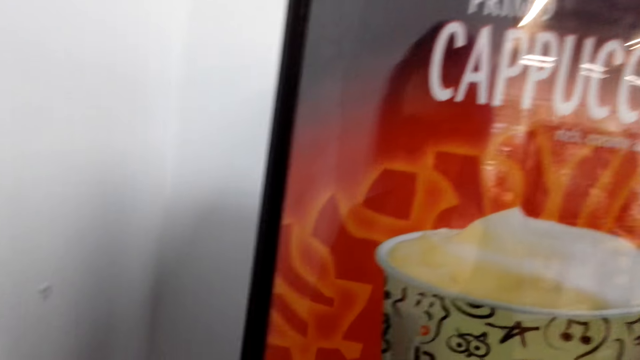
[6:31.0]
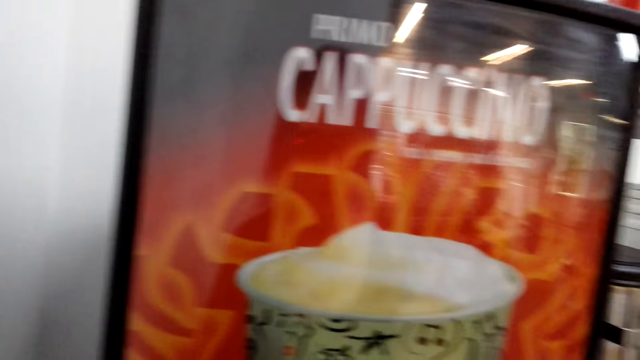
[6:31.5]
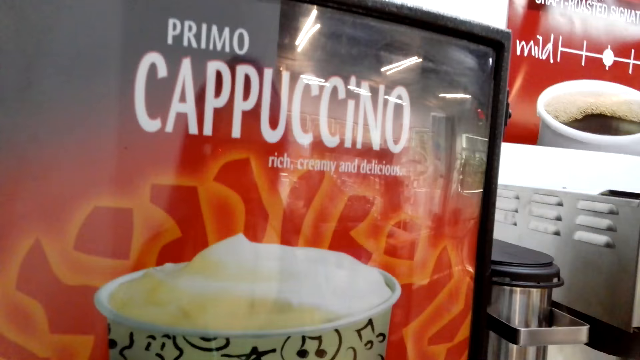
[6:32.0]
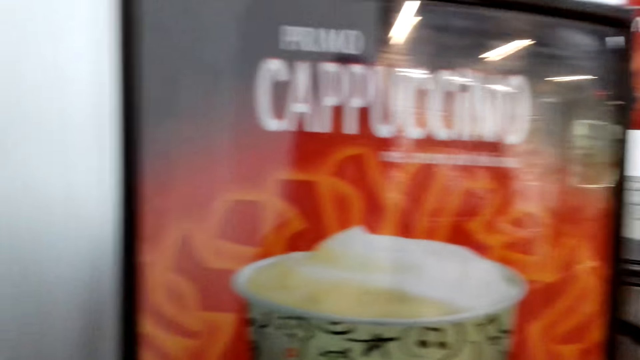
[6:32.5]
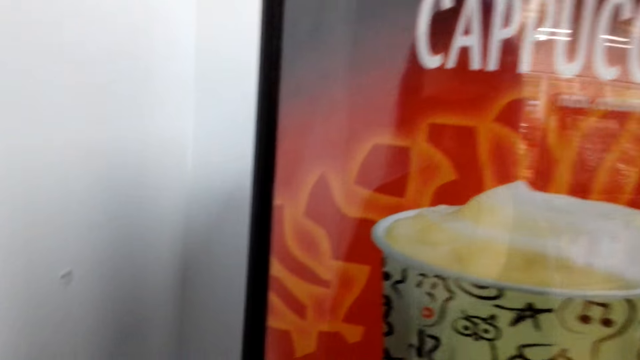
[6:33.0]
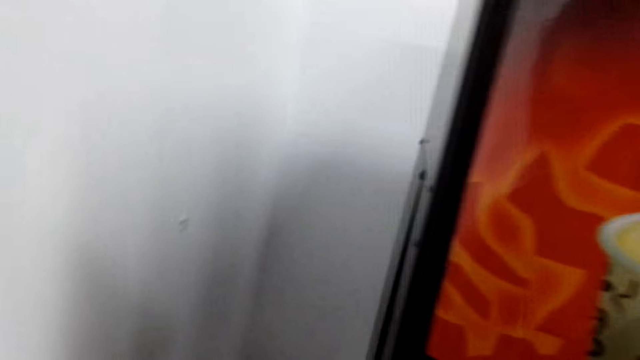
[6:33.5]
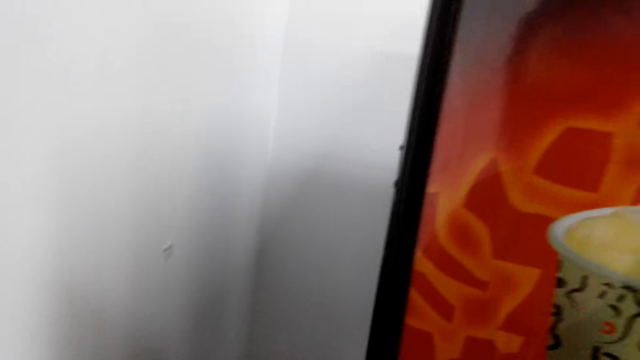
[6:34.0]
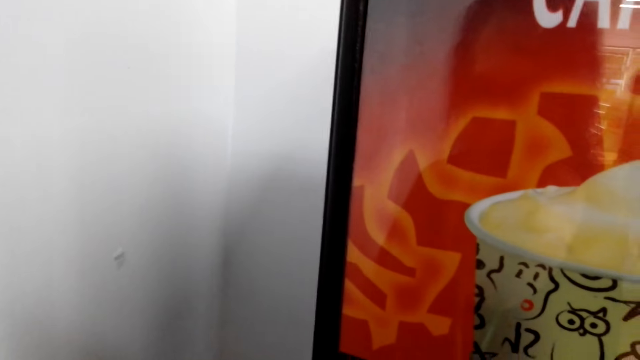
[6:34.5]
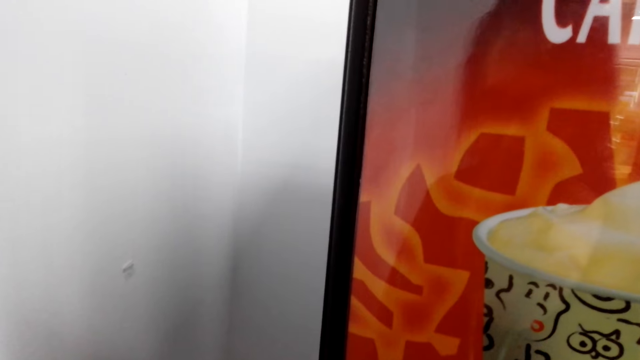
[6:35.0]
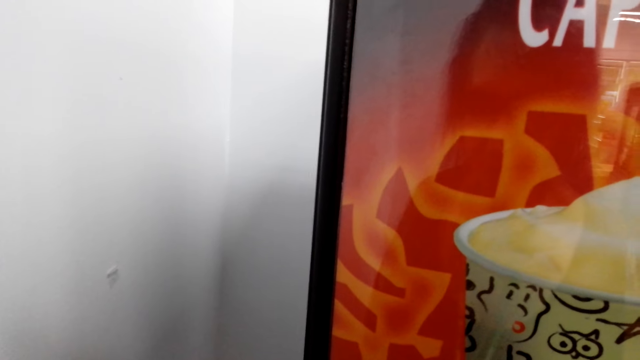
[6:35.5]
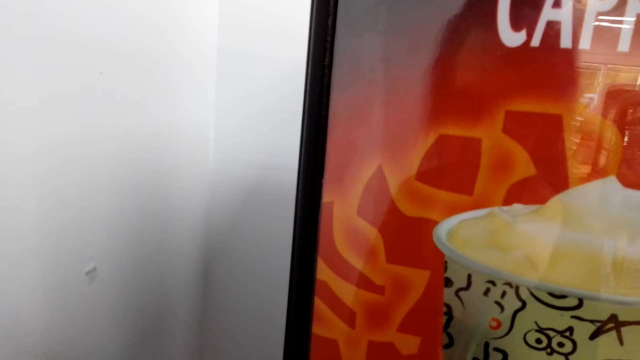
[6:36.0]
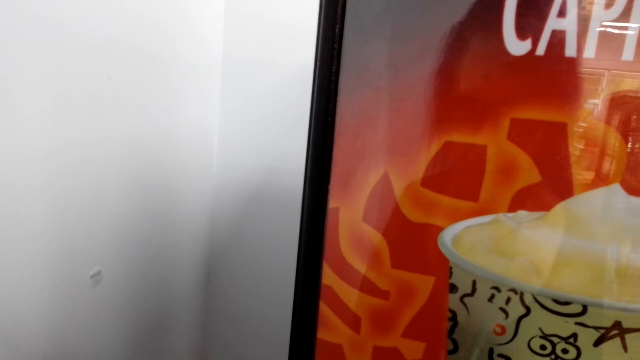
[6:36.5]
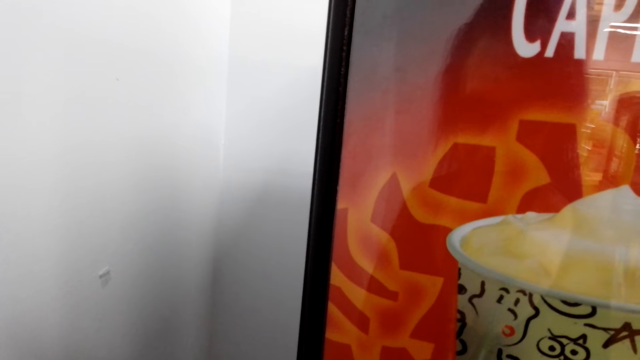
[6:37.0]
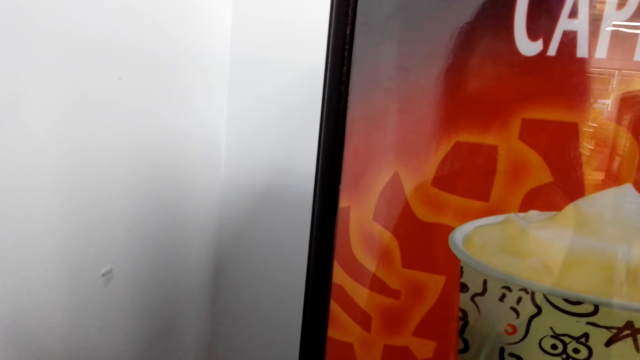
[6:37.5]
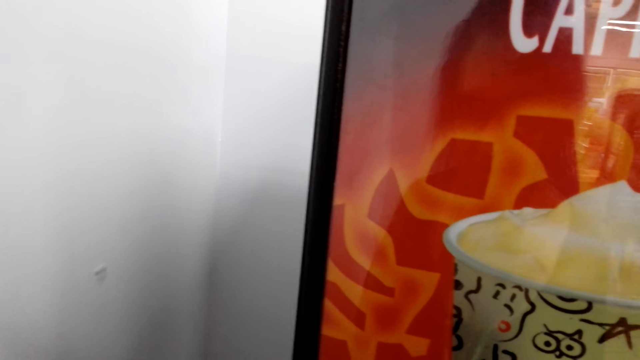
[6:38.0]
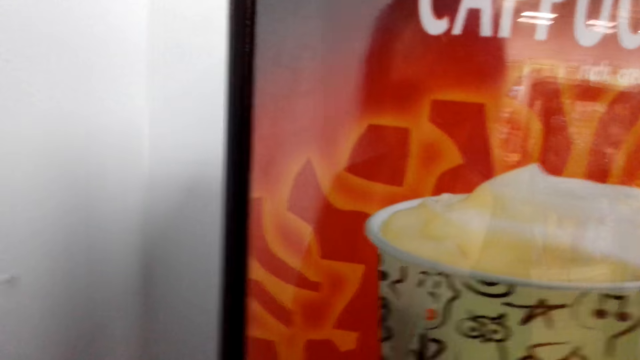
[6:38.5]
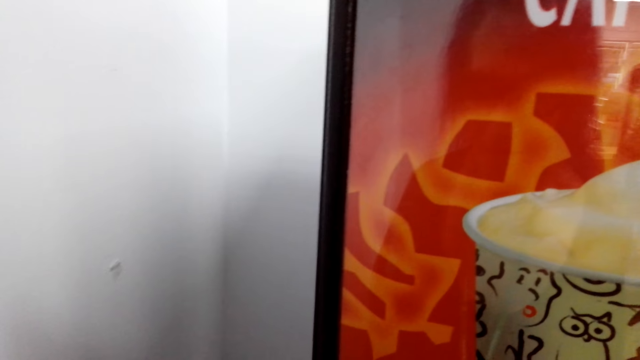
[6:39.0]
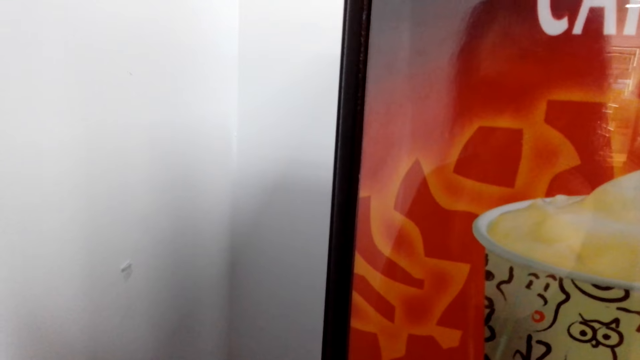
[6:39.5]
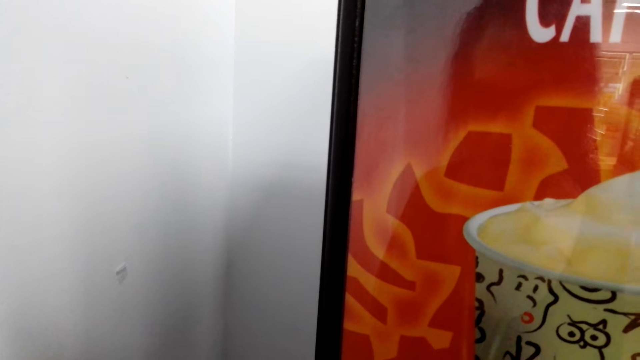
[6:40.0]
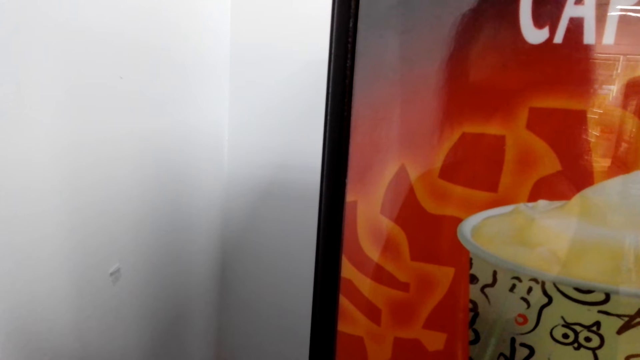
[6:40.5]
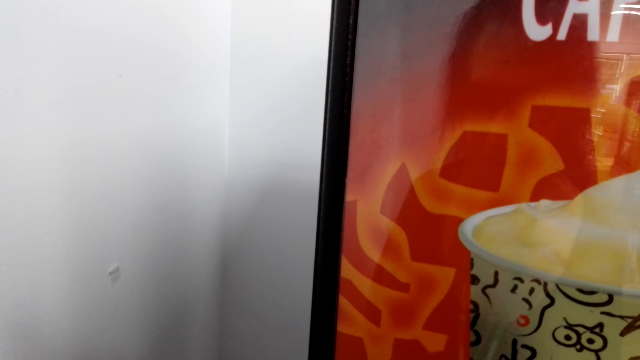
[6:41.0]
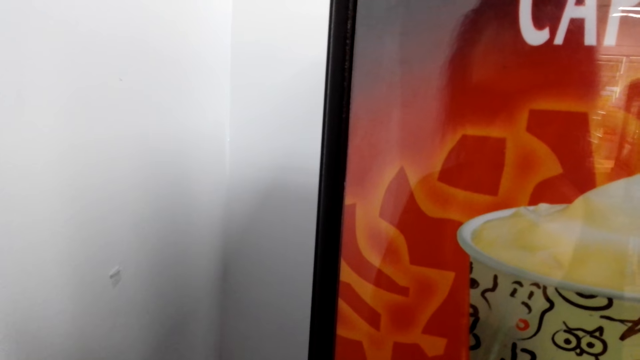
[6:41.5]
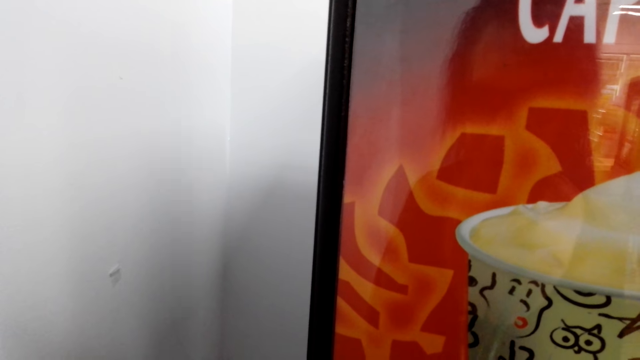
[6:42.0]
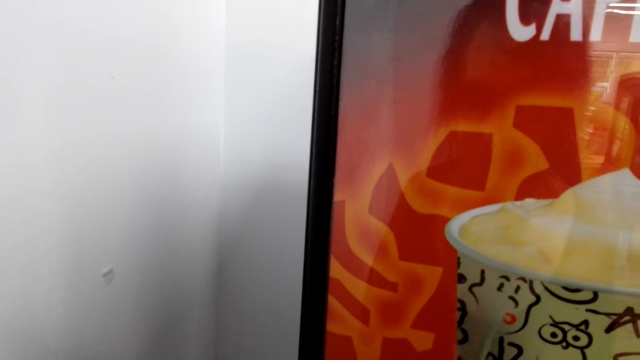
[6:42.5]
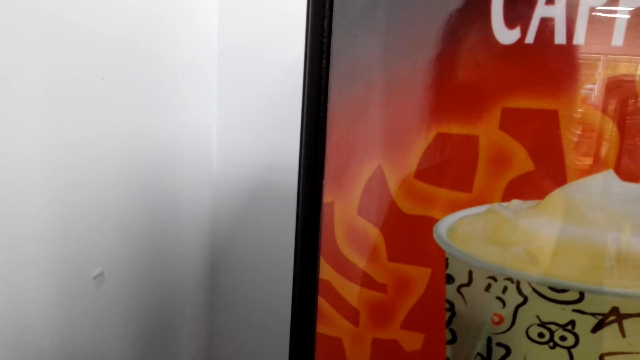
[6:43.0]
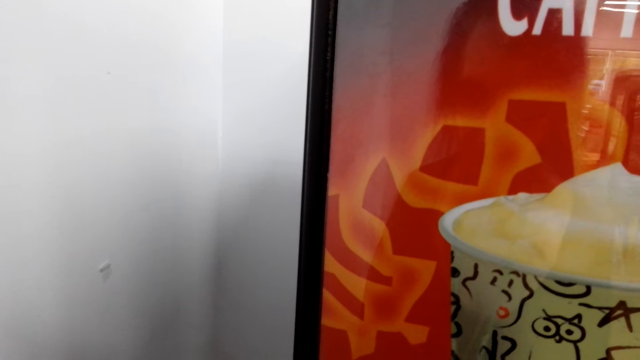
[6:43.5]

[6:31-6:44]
The camera wearer looks in front. They look sideways. They look in front.

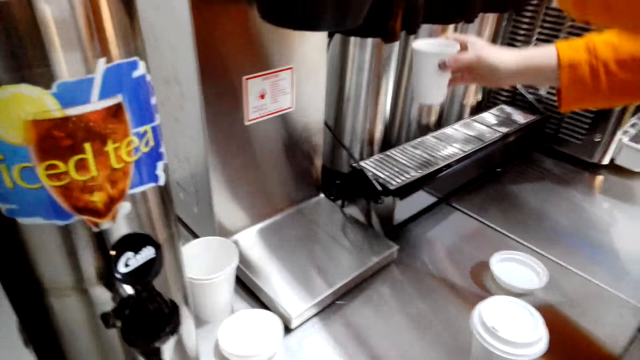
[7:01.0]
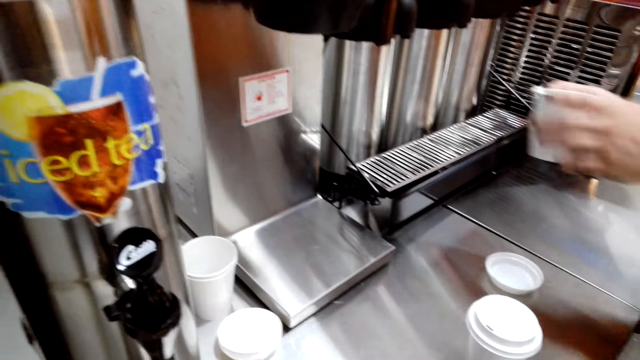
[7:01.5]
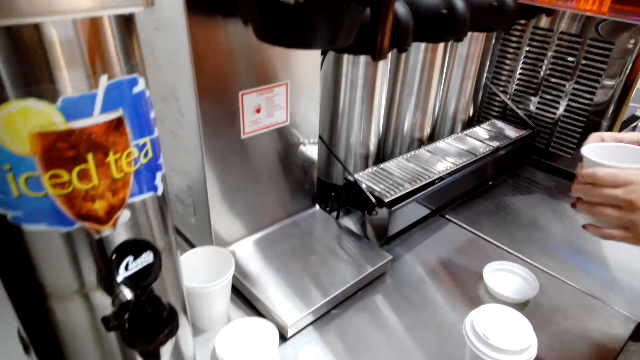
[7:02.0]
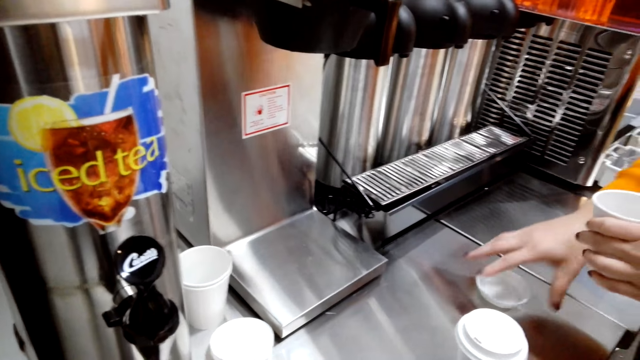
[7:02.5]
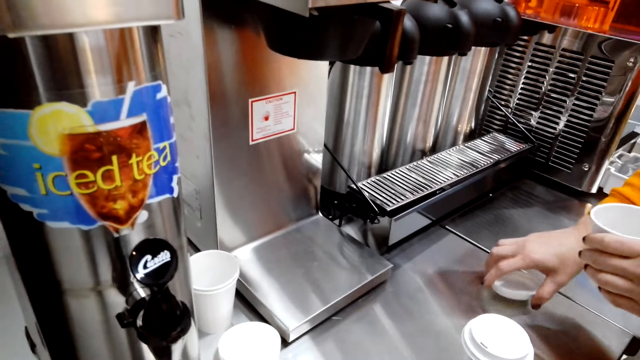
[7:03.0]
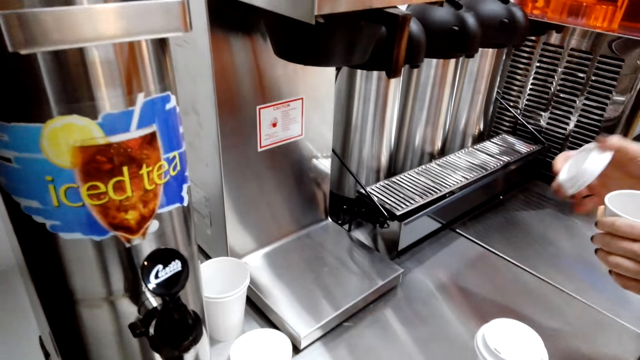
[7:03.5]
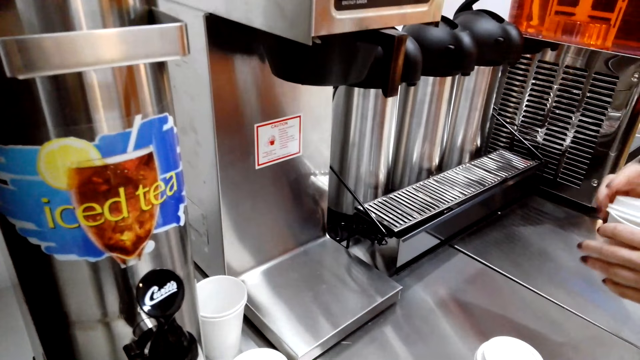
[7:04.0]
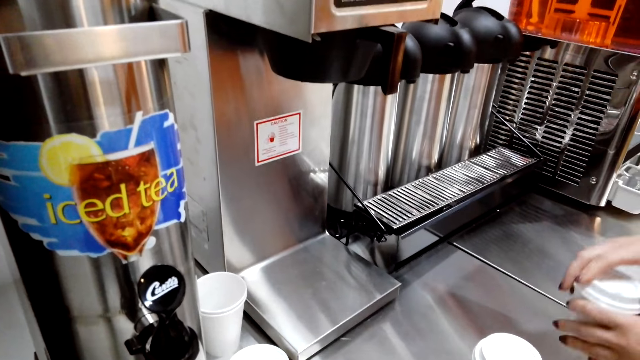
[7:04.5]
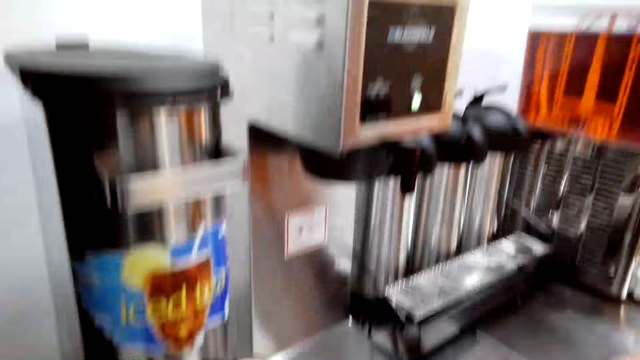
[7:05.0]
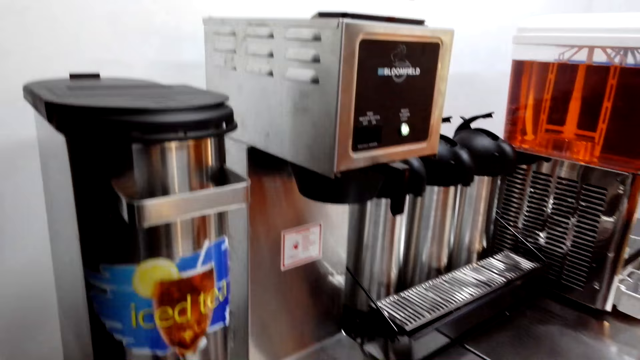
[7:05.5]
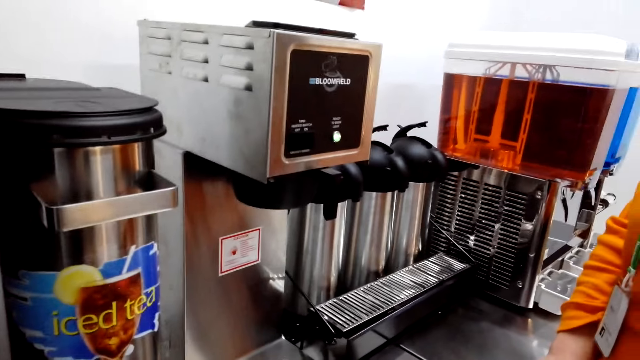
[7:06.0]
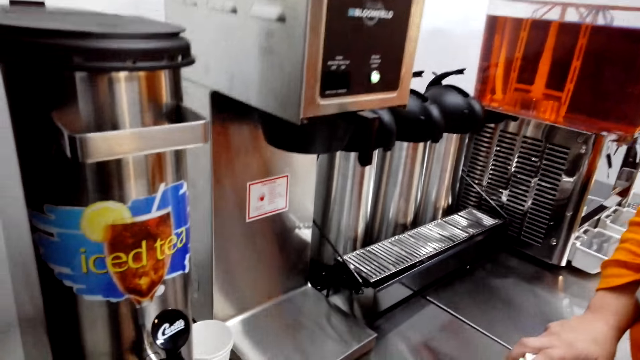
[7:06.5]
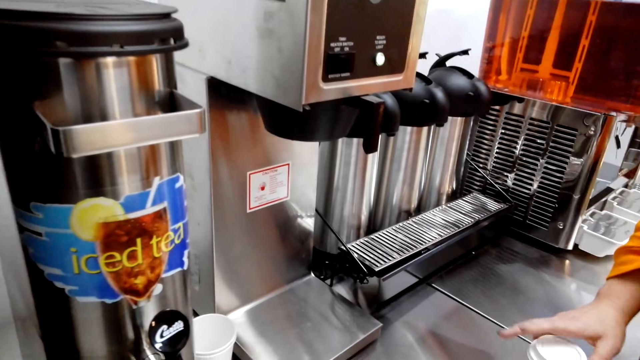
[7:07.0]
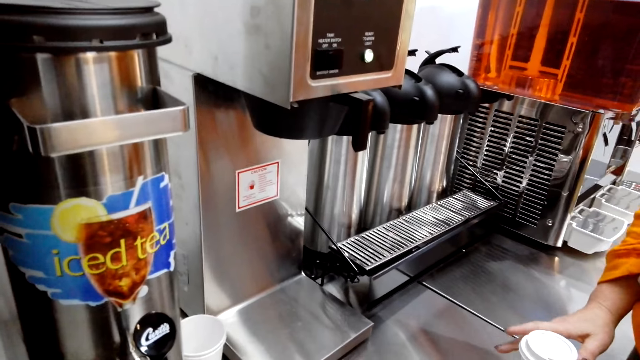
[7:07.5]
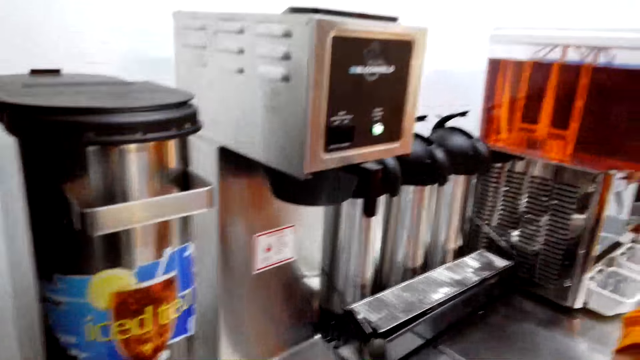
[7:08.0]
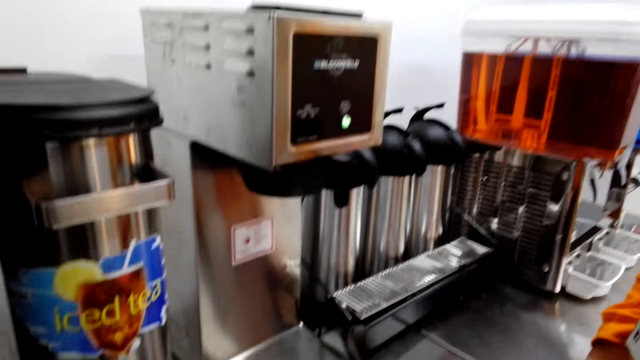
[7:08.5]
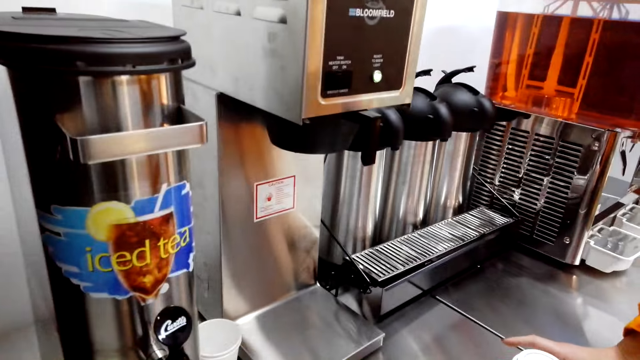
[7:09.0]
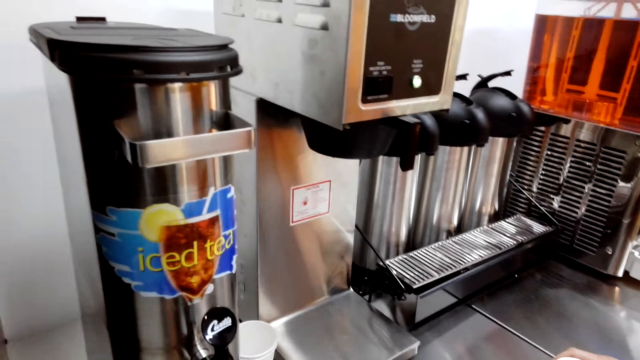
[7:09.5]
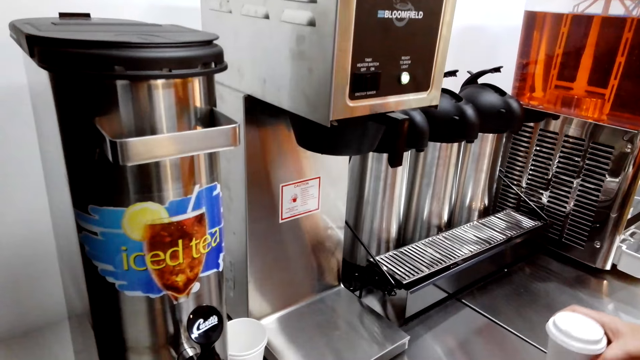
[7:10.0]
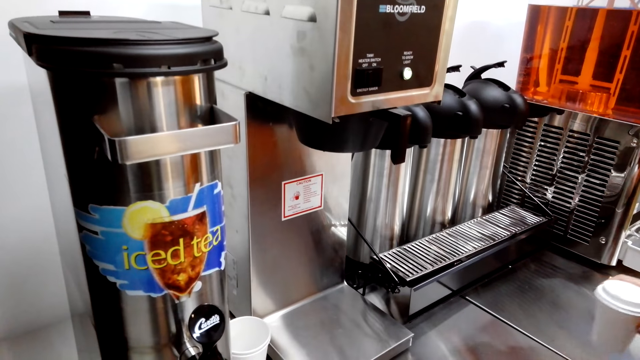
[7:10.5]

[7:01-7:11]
A woman removes the cup from the machine. The woman picks up the cup lid. The camera wearer looks down. The woman covers the cup with the lid. The woman puts the cup on the table.
